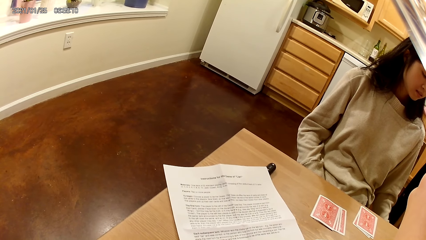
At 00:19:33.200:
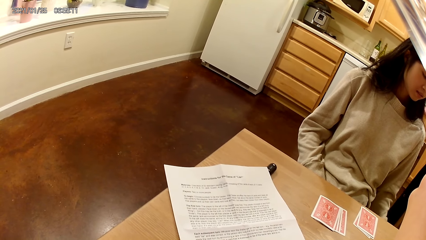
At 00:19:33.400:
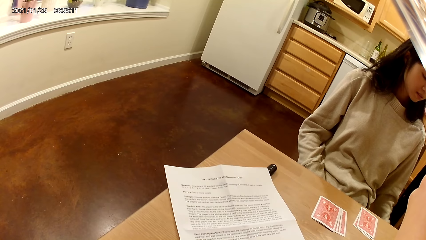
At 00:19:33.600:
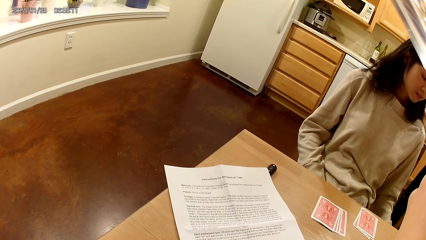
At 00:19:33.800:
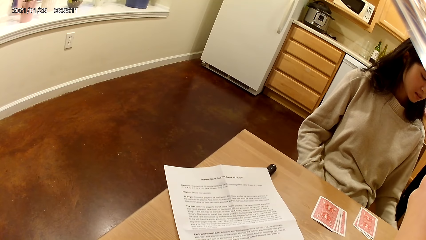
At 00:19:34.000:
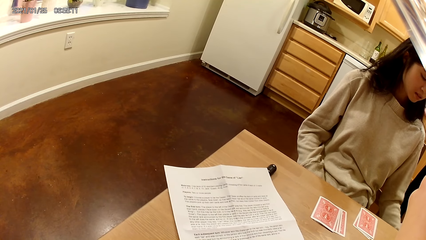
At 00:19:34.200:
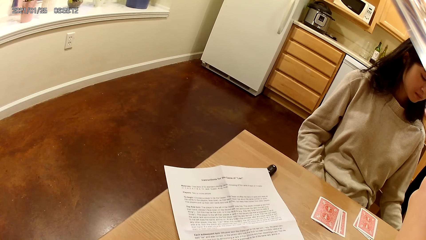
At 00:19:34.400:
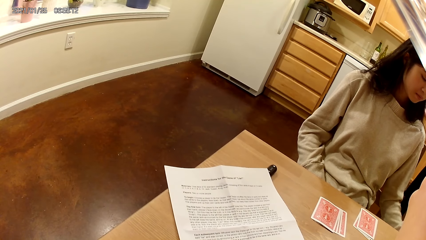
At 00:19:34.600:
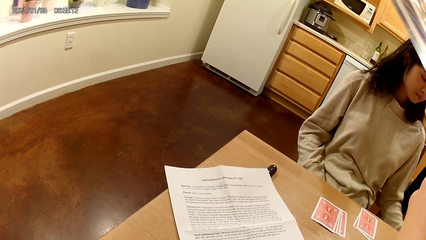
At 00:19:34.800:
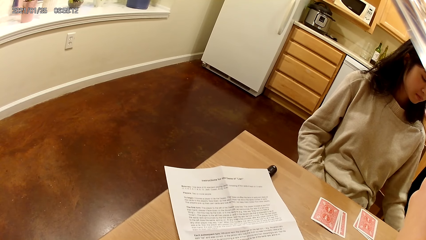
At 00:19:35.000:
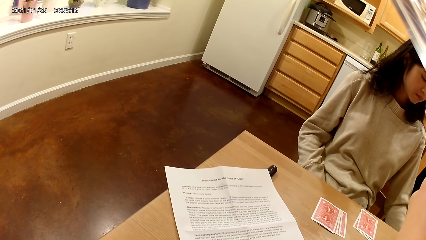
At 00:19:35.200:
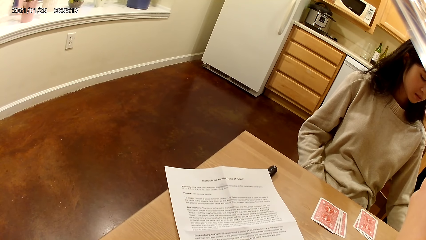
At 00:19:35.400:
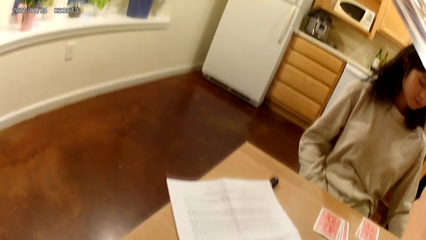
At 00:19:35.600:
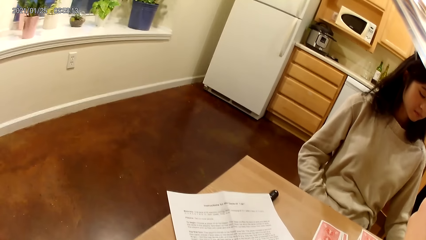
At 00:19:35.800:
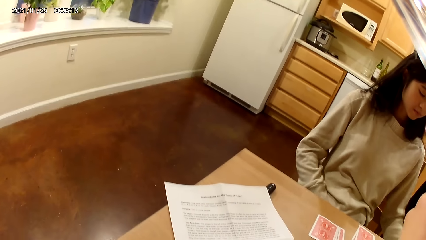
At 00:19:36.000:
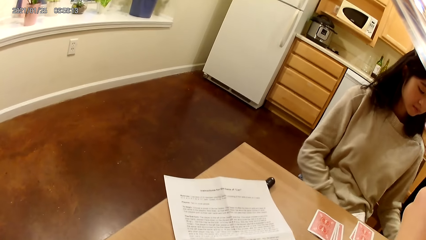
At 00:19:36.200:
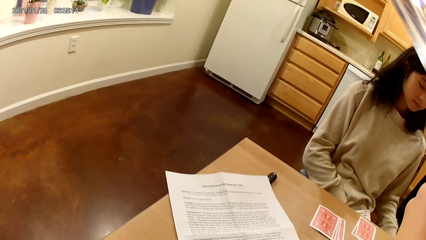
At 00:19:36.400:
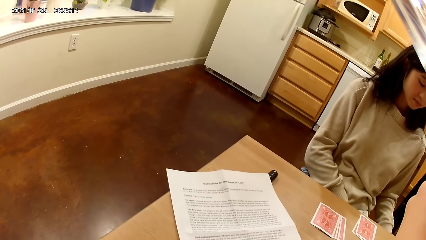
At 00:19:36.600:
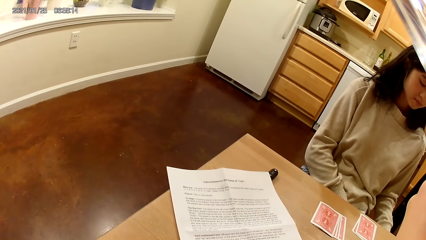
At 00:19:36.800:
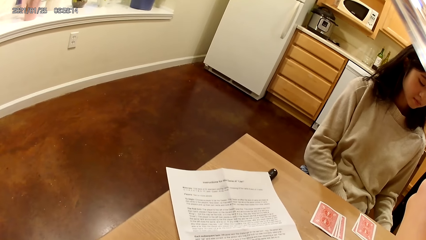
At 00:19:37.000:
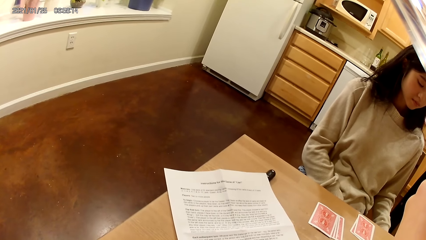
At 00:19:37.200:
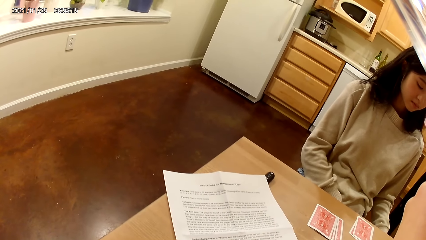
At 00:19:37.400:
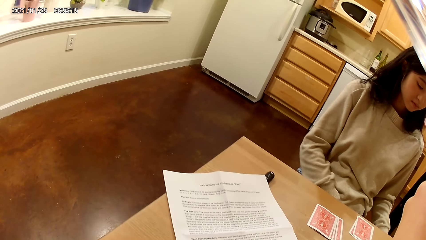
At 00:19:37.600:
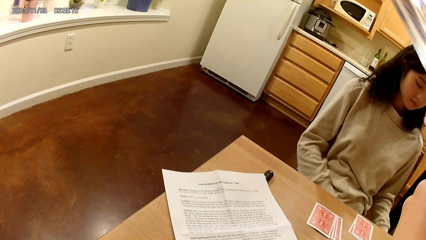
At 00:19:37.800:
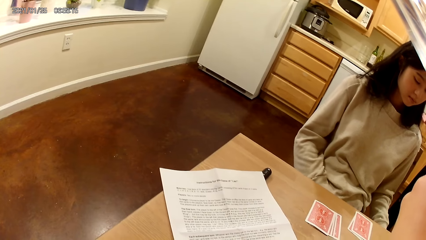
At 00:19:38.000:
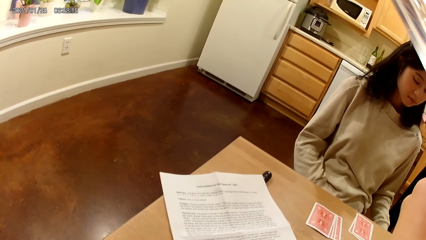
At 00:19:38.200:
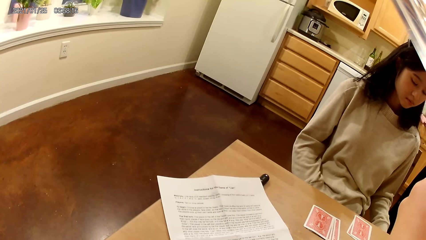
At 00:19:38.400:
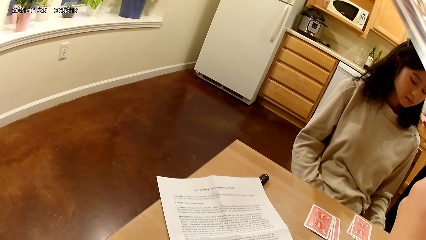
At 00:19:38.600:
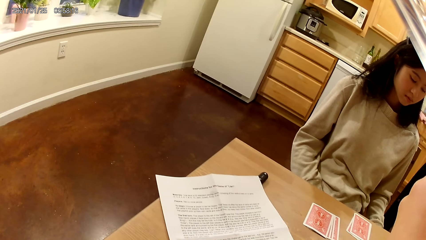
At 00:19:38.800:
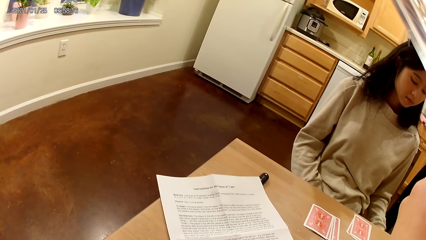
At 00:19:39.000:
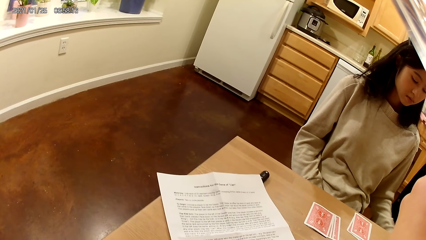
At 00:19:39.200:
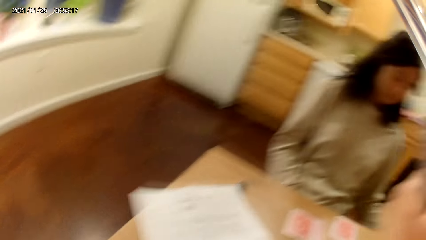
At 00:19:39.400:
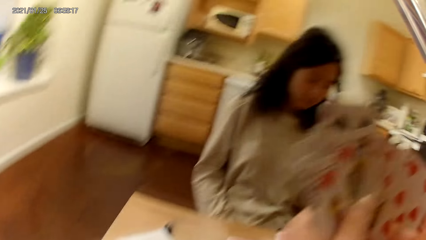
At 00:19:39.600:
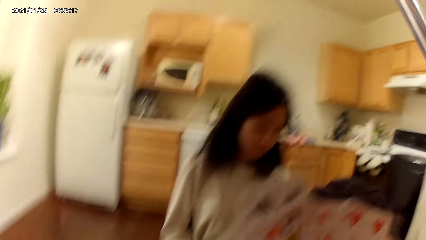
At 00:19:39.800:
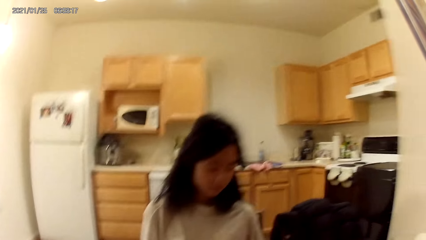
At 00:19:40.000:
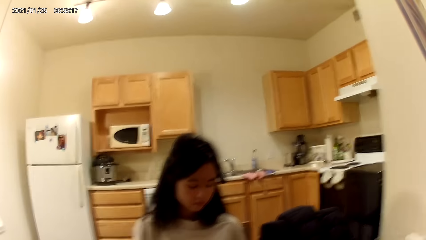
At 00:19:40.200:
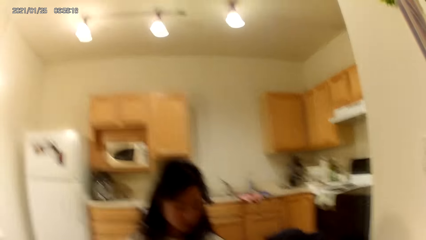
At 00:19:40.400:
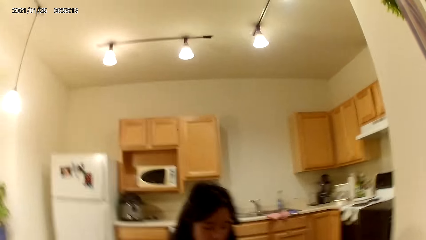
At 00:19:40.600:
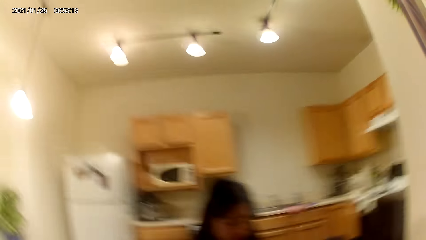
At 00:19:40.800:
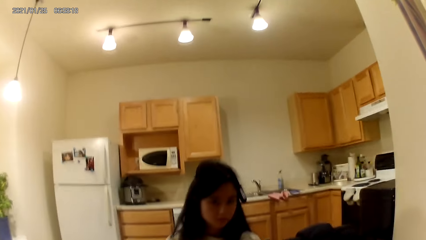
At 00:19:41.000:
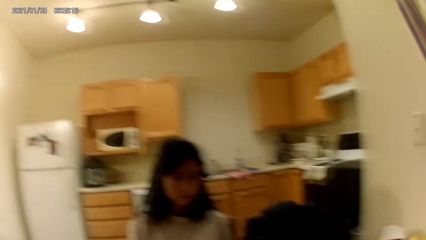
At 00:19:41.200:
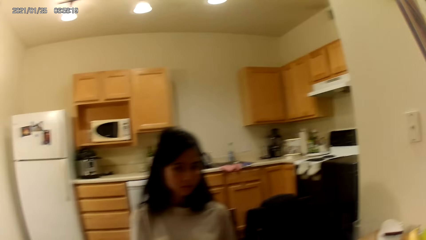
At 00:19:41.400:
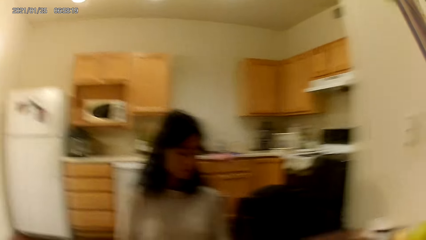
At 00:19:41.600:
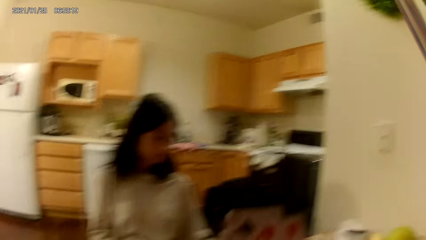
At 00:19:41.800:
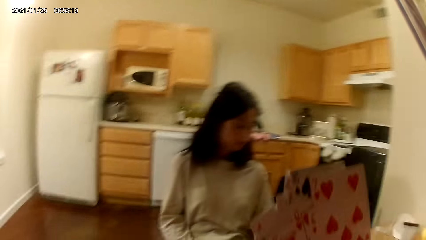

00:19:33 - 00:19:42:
The camera wearer looks around the kitchen.

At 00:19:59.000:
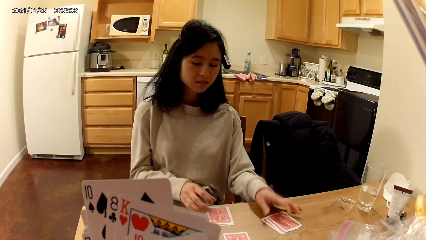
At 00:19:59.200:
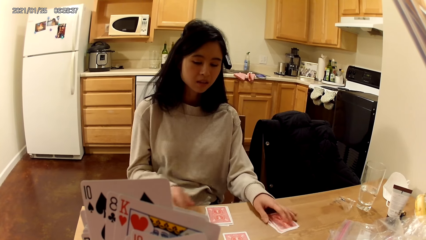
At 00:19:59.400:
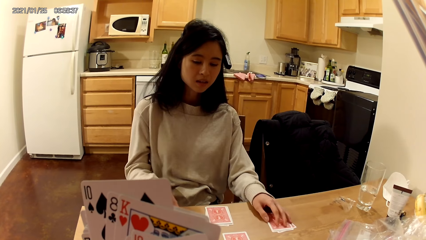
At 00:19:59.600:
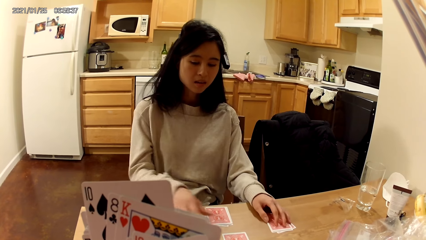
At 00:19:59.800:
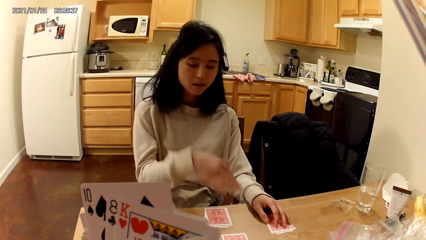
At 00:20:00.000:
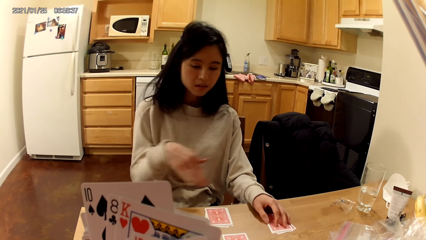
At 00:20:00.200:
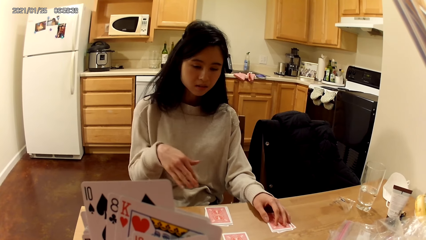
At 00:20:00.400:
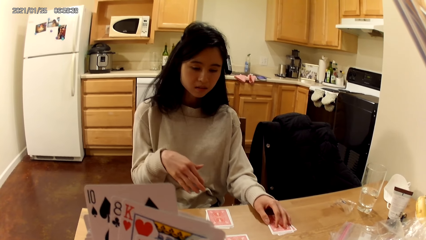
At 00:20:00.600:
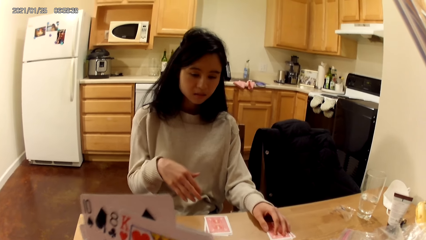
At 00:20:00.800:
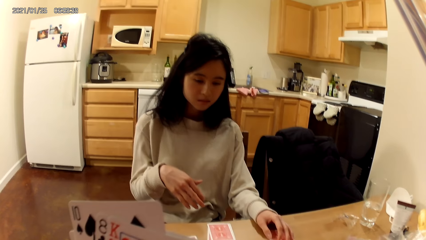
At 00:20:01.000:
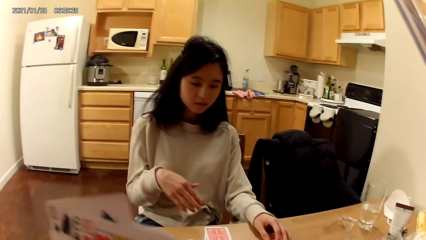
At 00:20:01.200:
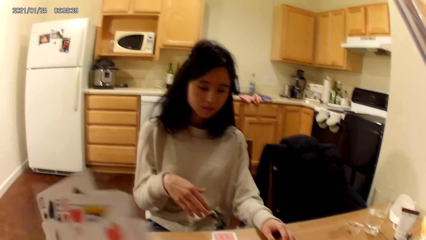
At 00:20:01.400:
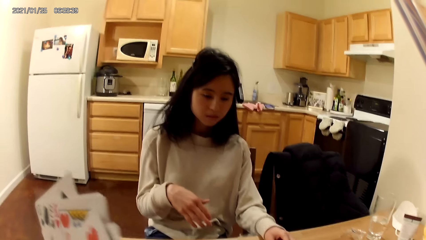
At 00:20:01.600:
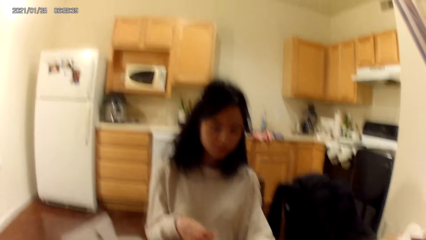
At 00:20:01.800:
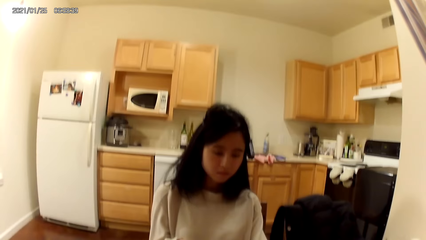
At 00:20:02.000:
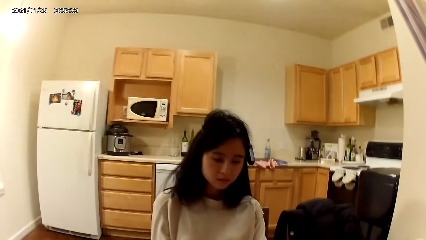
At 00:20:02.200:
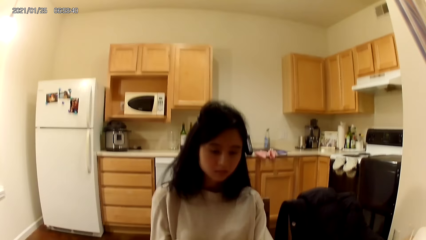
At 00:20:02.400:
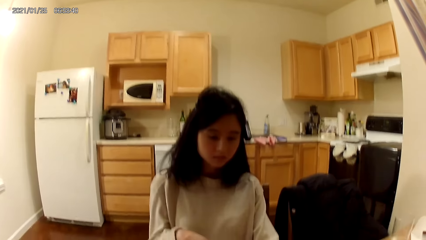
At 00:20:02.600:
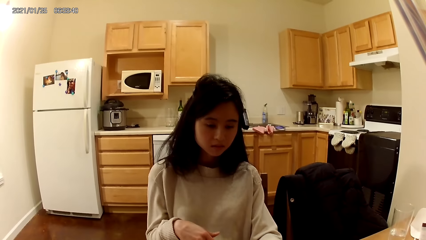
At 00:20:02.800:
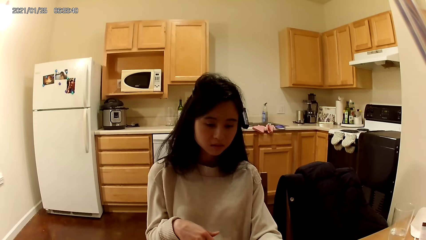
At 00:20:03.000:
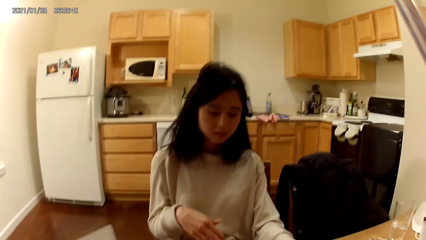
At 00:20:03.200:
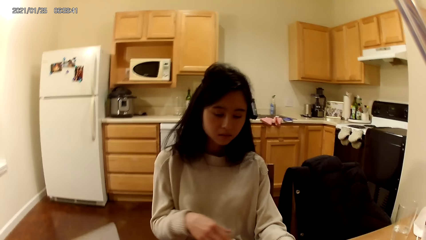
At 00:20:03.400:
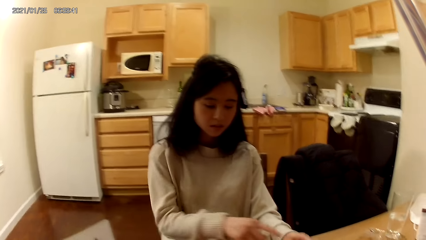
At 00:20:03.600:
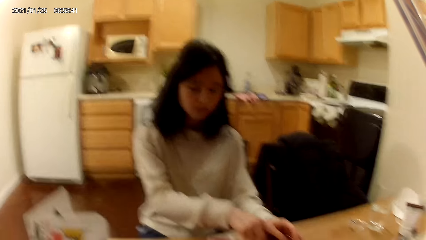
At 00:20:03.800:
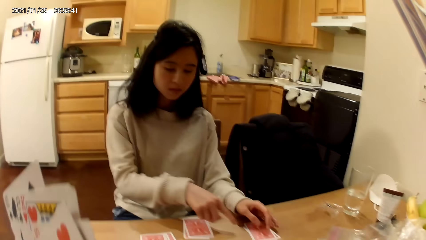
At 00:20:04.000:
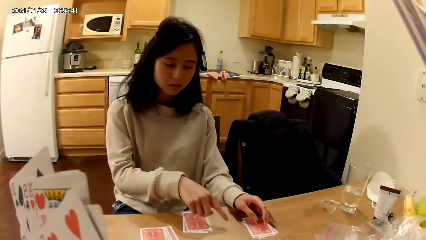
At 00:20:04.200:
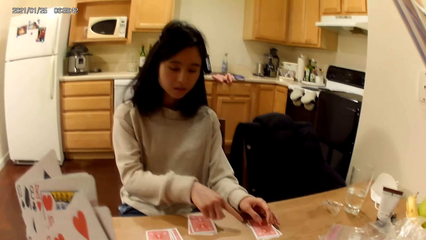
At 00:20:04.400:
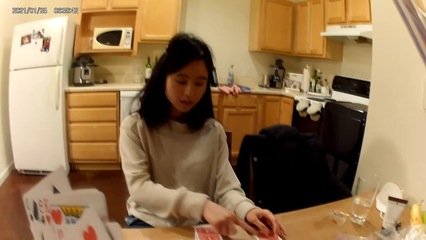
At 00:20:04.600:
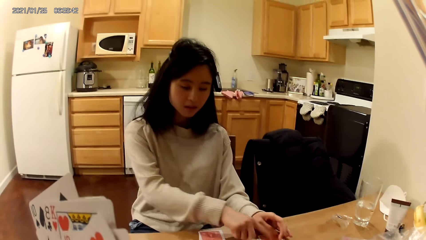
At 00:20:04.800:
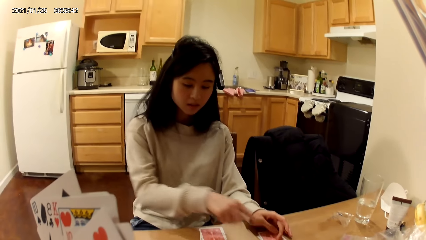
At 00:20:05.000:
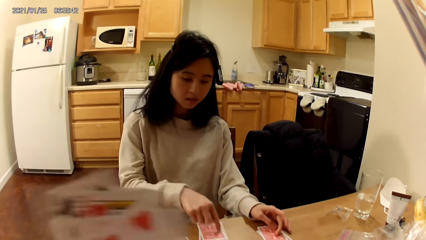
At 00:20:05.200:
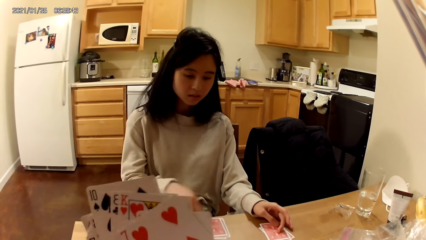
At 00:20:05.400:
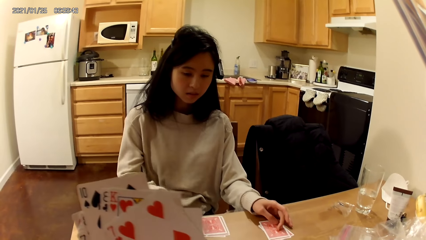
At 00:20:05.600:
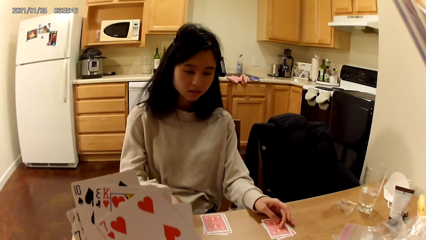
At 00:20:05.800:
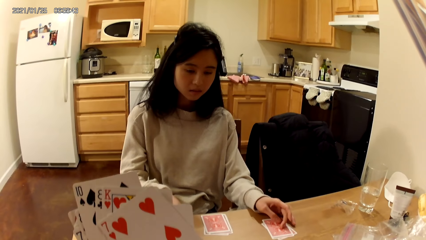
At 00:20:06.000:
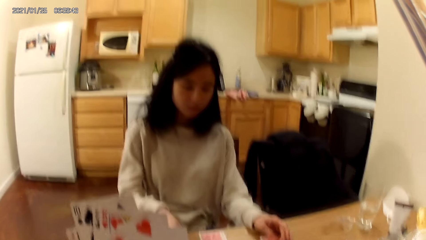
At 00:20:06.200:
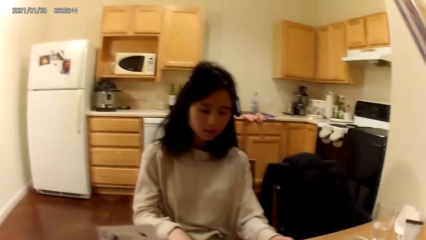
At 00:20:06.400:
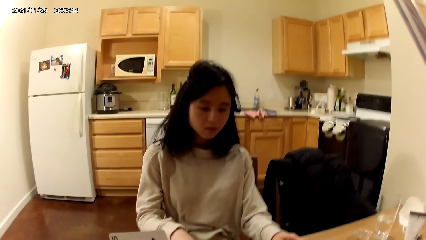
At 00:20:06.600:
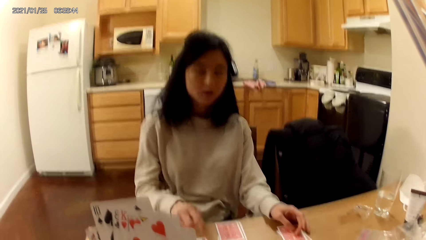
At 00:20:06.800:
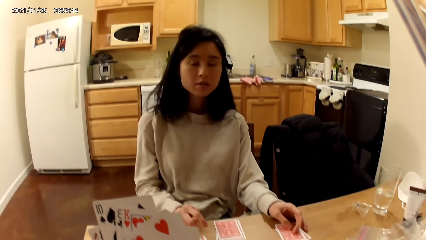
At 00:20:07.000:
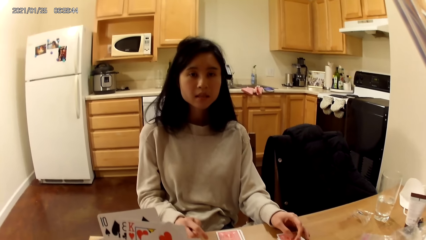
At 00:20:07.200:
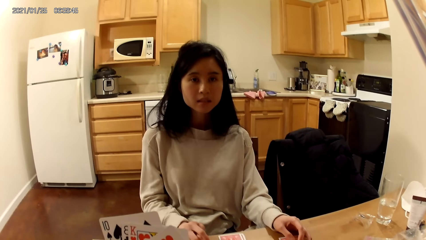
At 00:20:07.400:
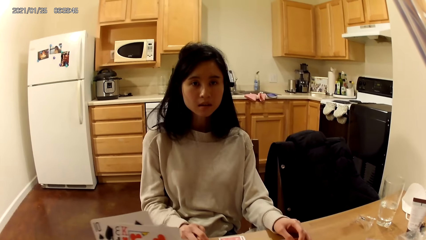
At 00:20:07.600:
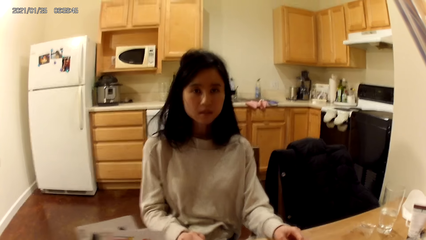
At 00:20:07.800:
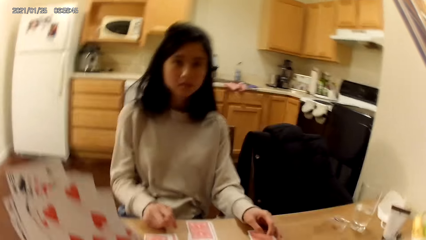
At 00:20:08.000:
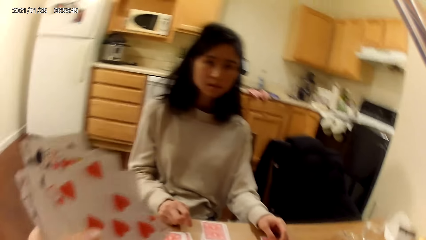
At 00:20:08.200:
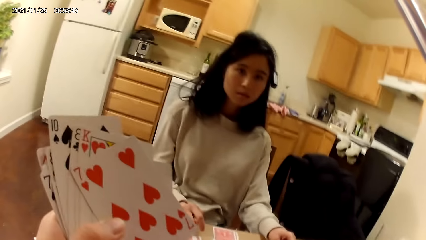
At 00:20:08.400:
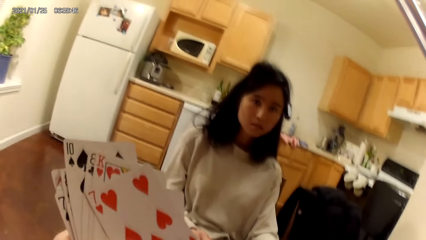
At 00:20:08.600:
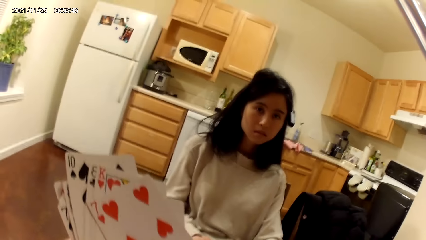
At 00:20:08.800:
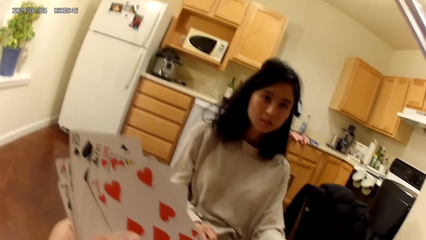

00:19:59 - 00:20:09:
A woman places her left hand on a card on the table.
